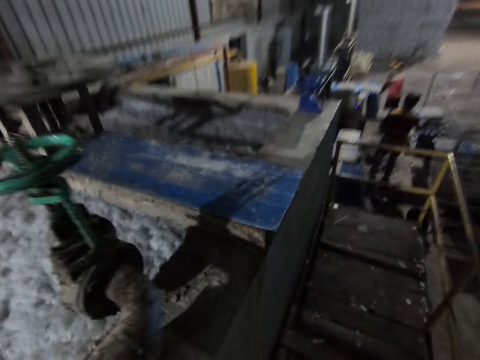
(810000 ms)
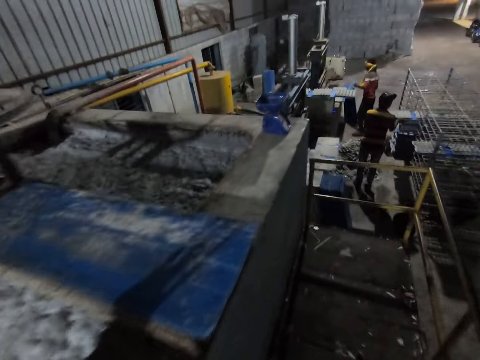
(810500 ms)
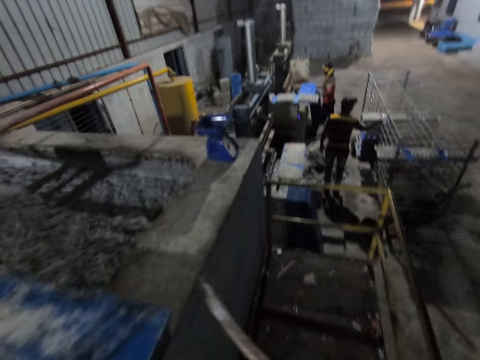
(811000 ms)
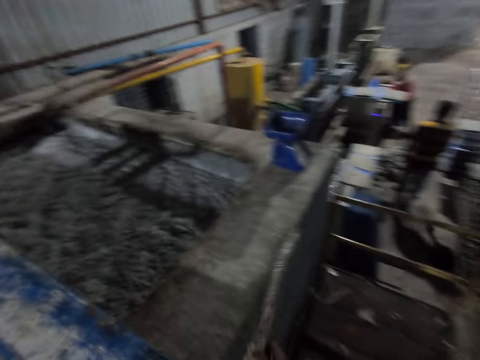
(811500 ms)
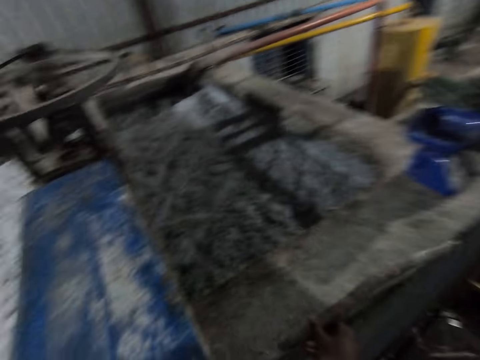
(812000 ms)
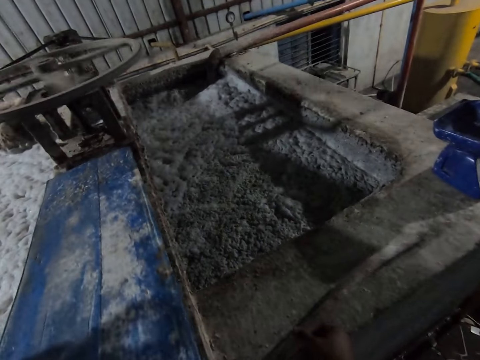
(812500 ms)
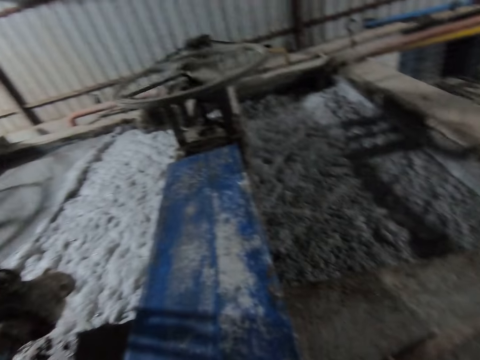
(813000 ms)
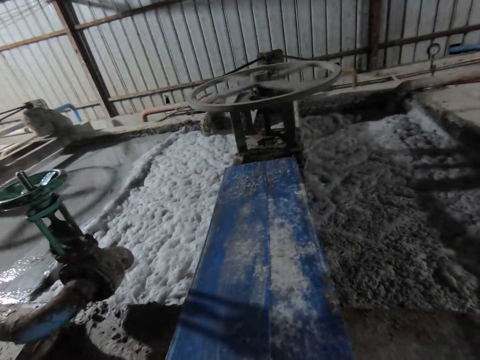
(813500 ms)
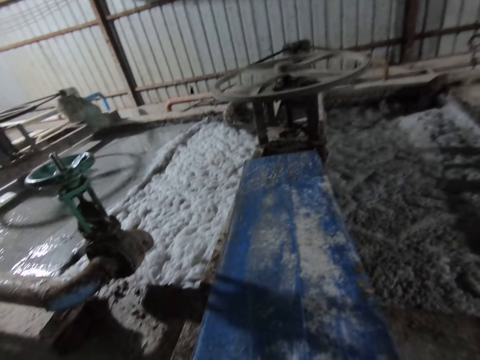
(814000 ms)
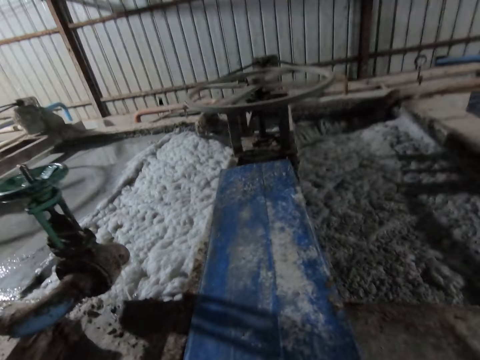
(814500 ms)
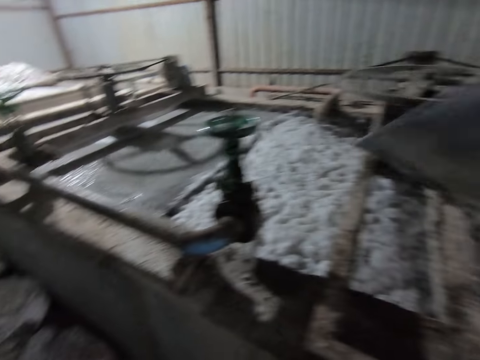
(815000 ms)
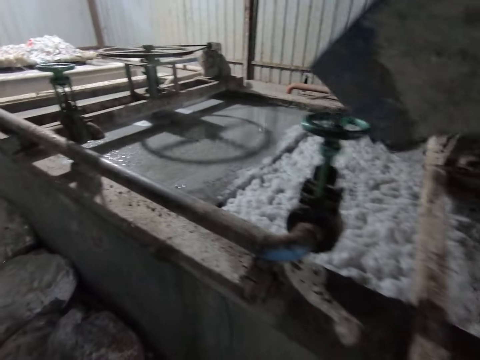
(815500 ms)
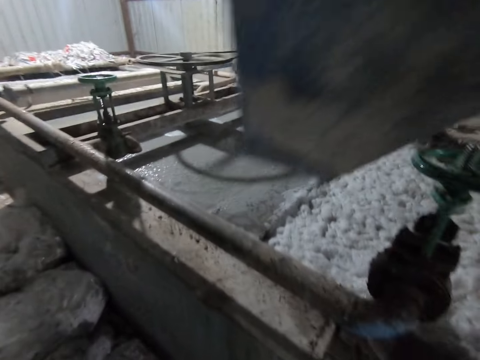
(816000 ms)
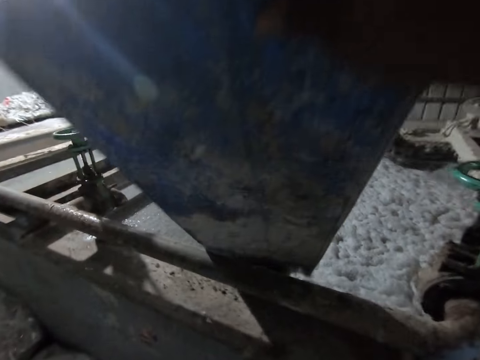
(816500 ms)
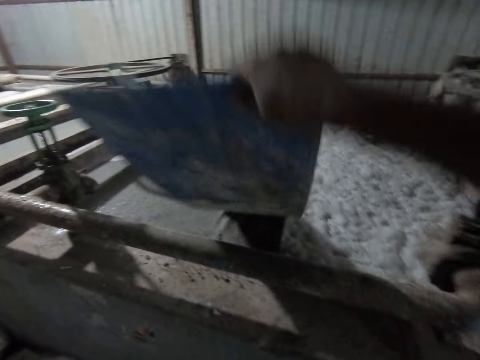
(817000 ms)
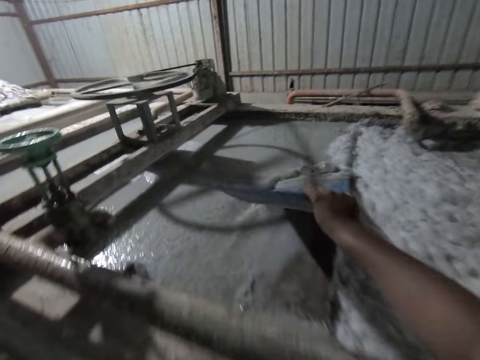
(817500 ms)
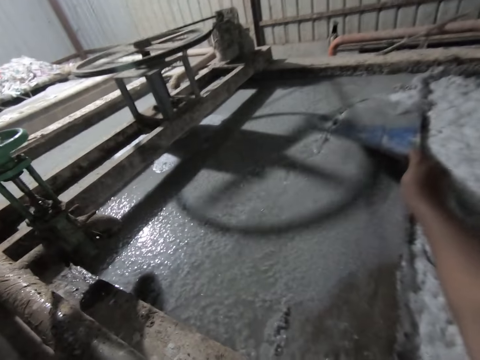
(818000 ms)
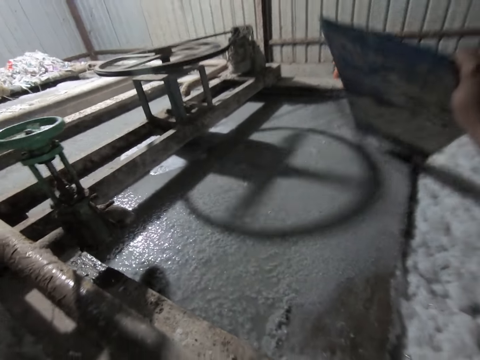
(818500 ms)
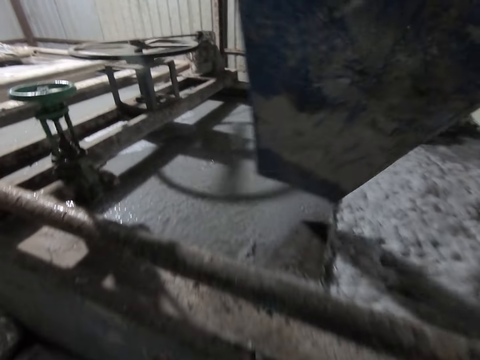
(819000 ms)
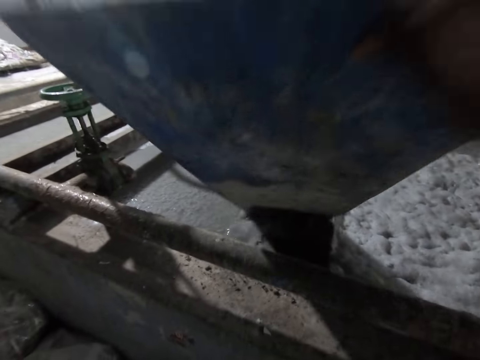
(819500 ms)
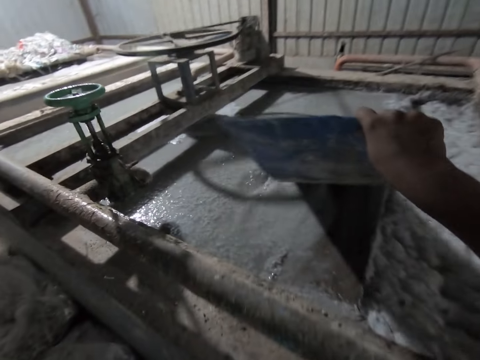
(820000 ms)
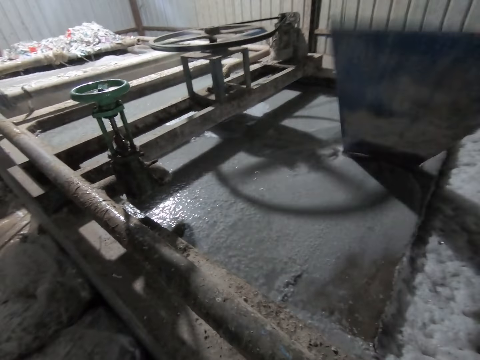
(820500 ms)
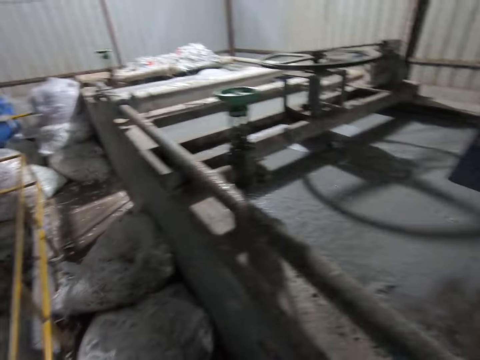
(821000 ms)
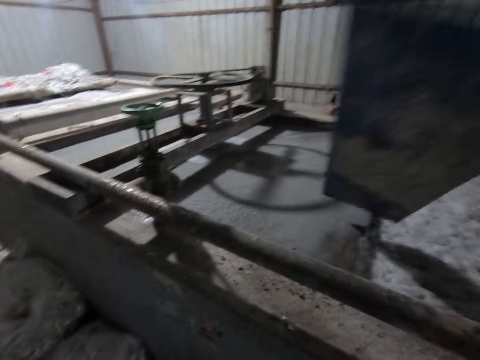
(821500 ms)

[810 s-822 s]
A man drops the polypropylene plastic in the rack with both hands. Another man puts the polypropylene plastic into the egg crate making machine with both hands and picks a polypropylene plastic from the floor with both hands. The camera wearer picks a polypropylene plastic from the egg crate making machine with his right hand. He holds the board. He walks around. He slides the polypropylene plastic in the egg crate making machine with his right hand. He dips the board in the water.

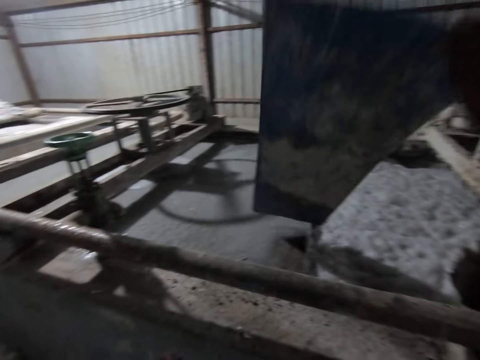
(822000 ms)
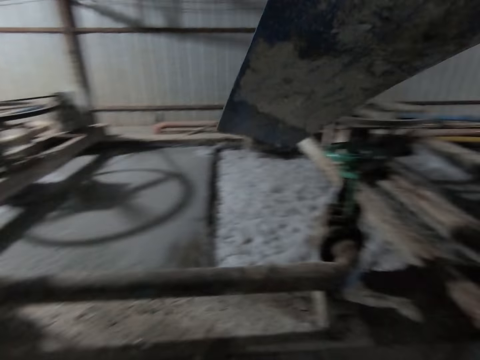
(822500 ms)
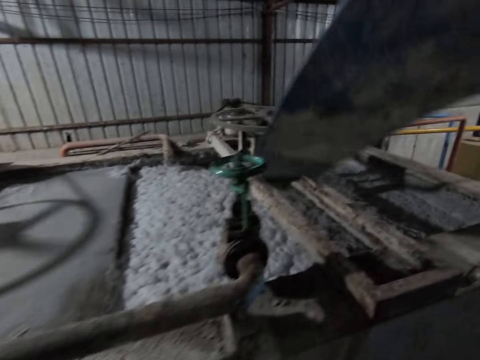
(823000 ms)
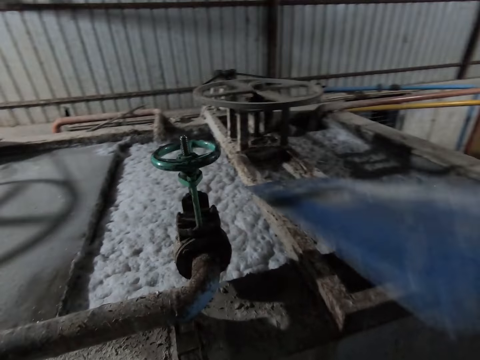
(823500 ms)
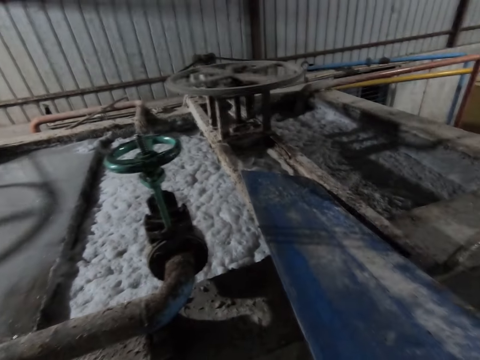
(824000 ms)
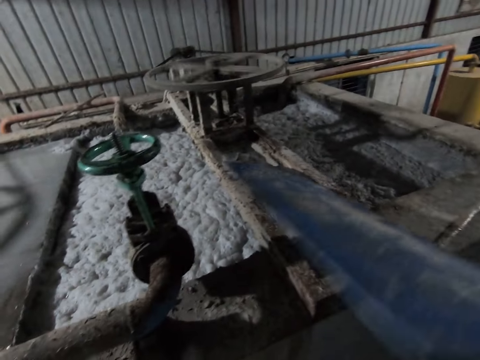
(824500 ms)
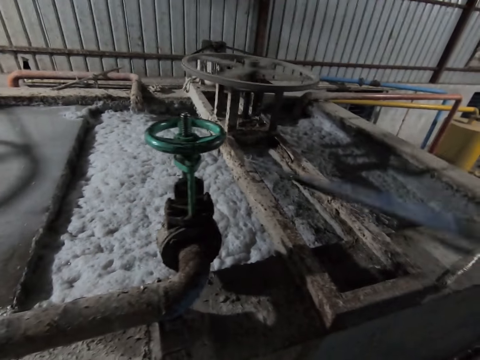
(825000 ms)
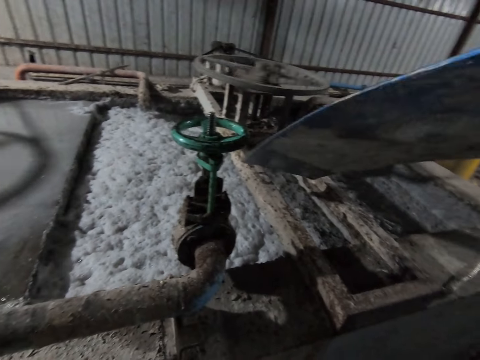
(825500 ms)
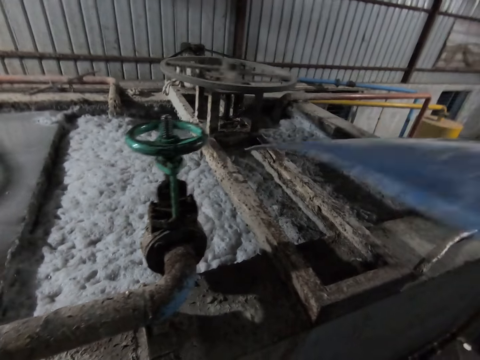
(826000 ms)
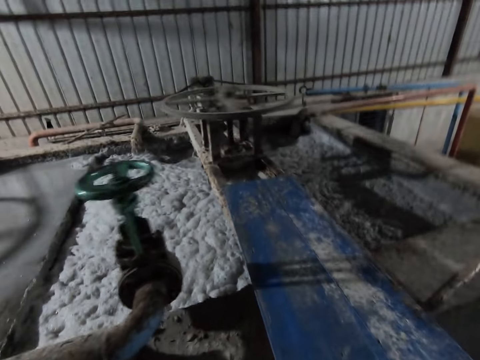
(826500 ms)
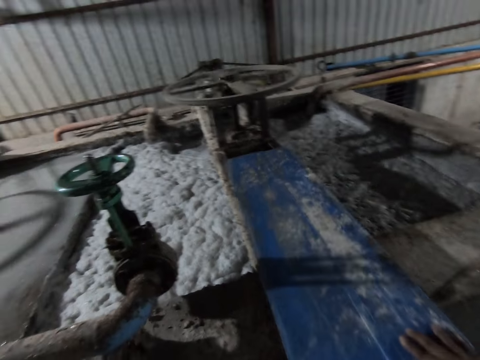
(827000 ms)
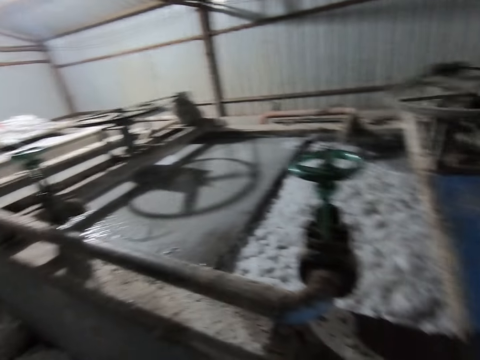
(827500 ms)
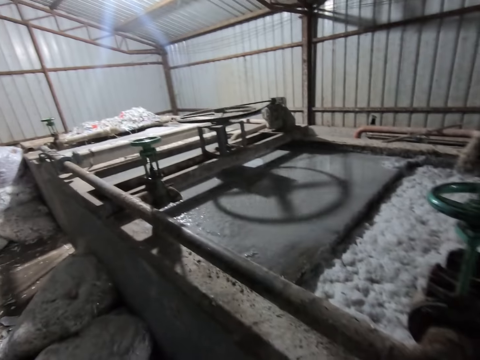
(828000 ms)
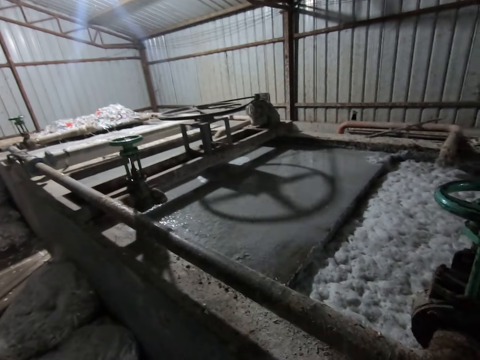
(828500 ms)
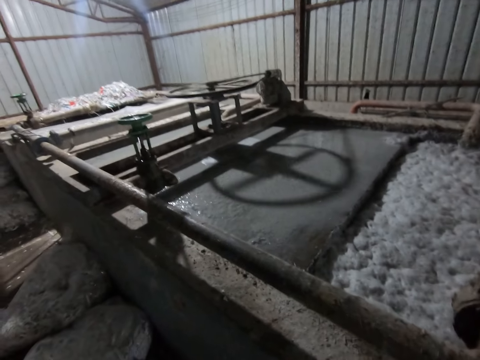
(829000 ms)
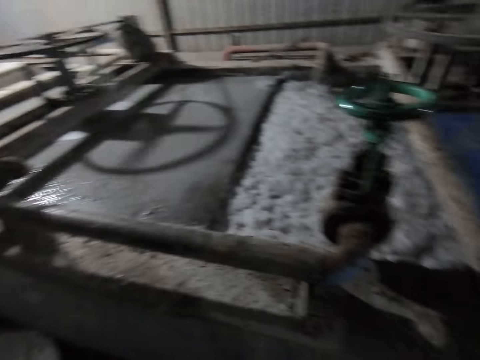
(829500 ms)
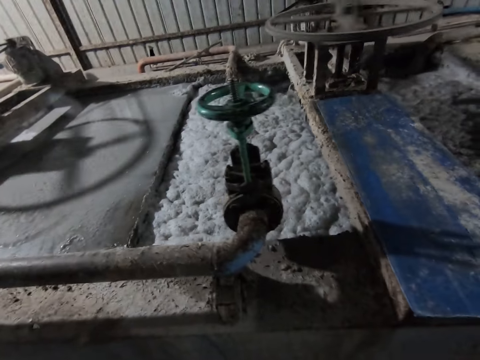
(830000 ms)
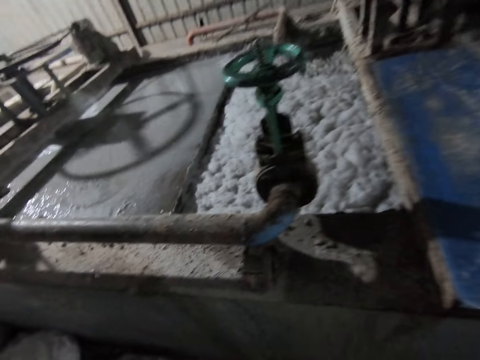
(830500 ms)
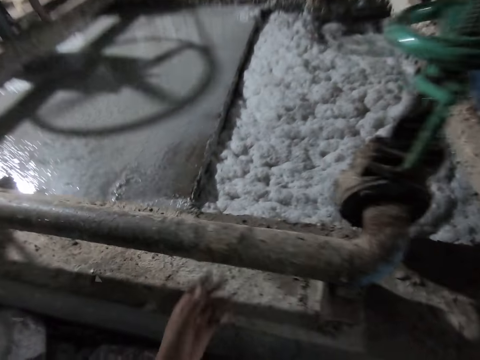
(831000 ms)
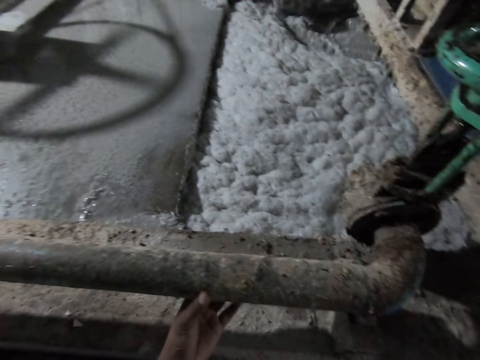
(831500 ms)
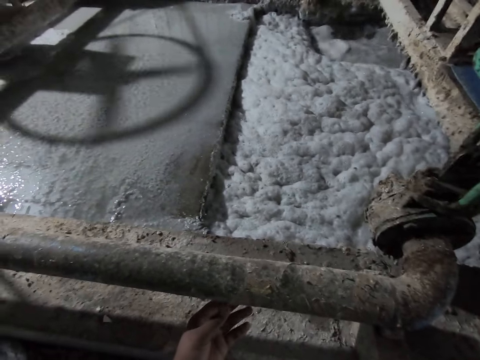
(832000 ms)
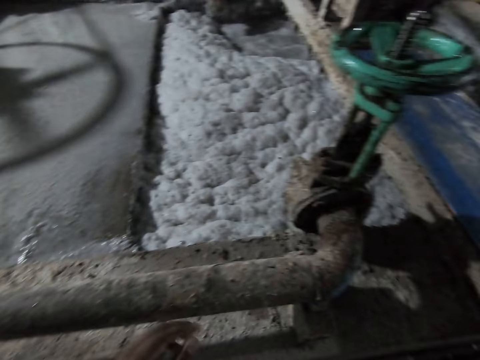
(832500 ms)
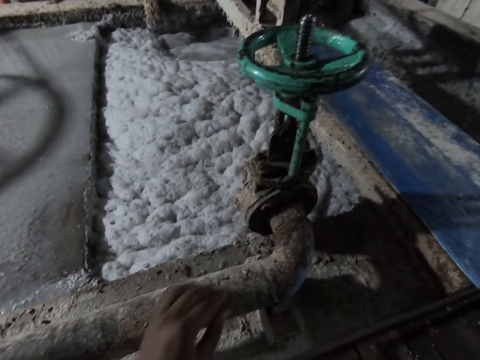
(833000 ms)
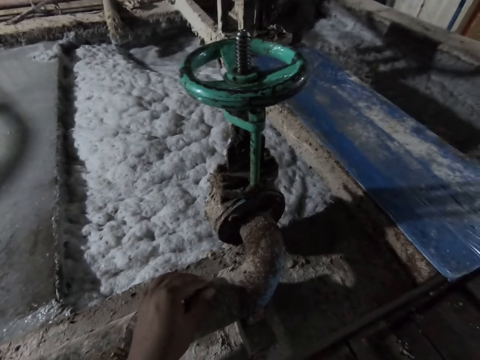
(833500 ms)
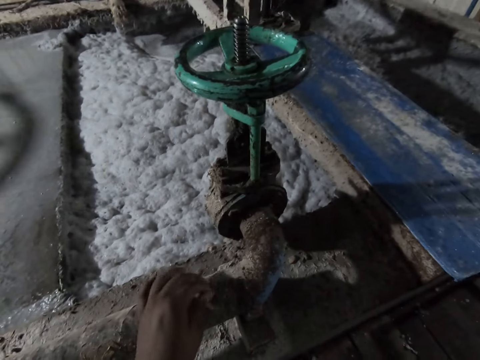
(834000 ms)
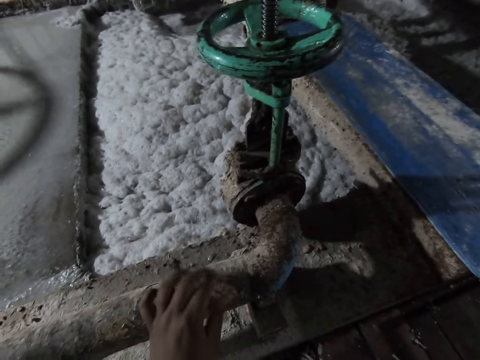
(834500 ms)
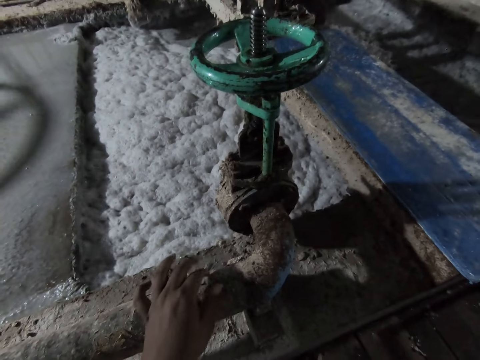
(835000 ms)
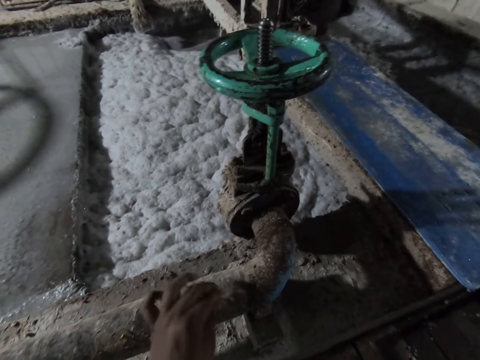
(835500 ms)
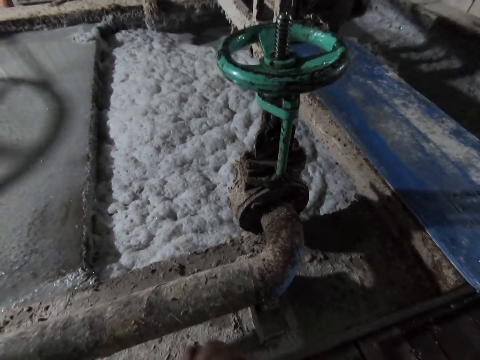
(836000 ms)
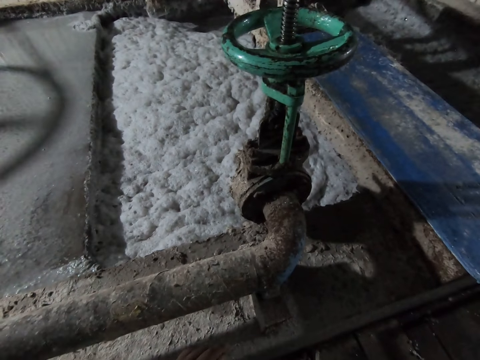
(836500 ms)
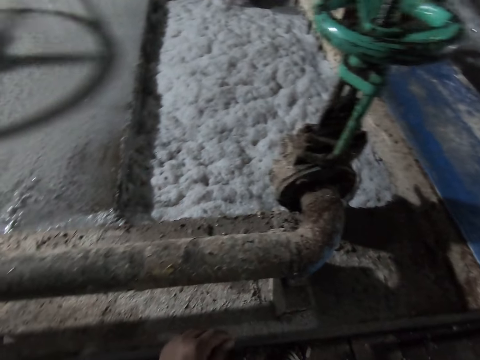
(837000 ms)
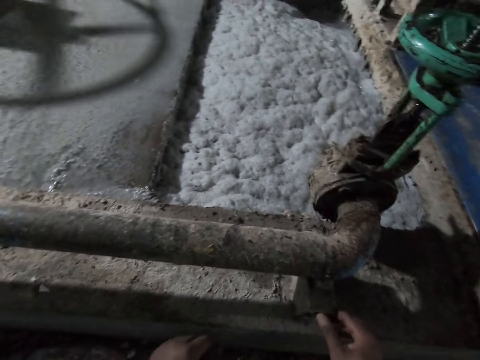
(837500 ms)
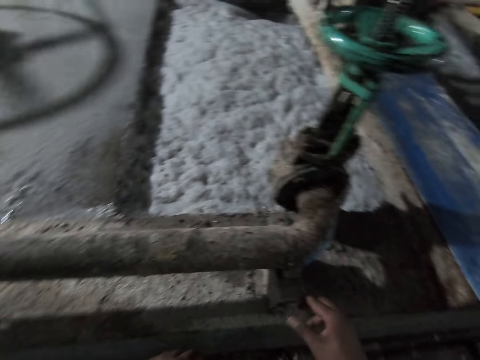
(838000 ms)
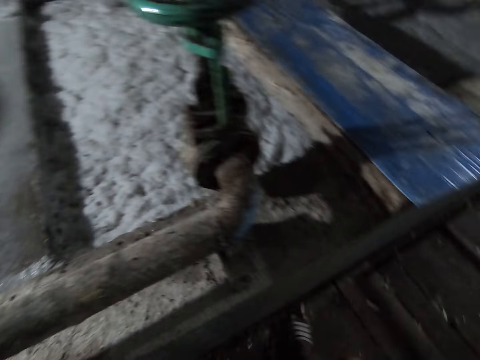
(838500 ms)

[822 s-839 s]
The camera wearer drops the polypropylene plastic on the egg crate making machine with his right hand. He pushes the wood. He looks around. He moves his hand forward. He peels dirt from a pipe on a concrete block with his left hand. He holds the metal pipe. He moves his hand up. He holds the metal pipe. He touches the metal pipe. He moves his hand back. He touches the concrete block with his right hand. He moves his hand forward. He touches the metal. He moves his hand back.
